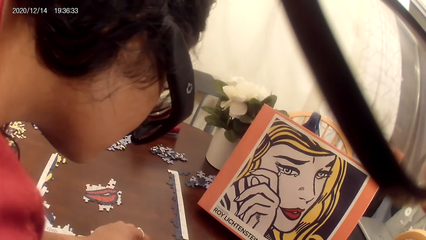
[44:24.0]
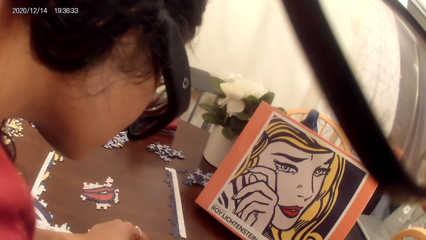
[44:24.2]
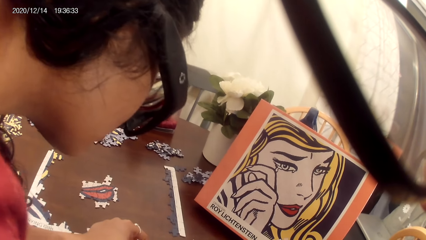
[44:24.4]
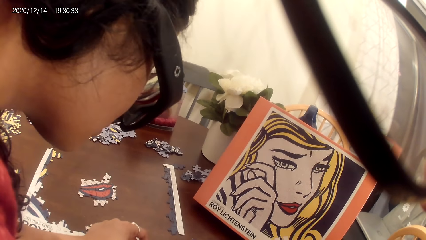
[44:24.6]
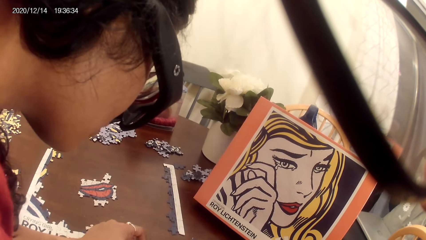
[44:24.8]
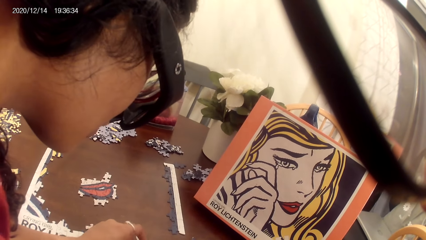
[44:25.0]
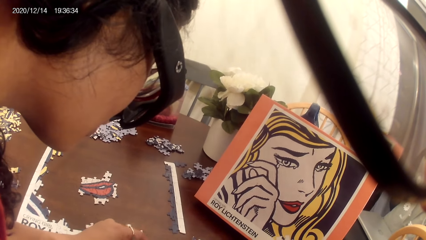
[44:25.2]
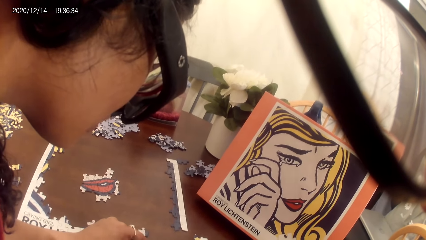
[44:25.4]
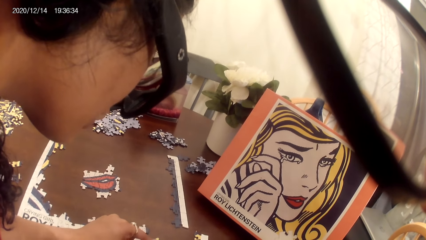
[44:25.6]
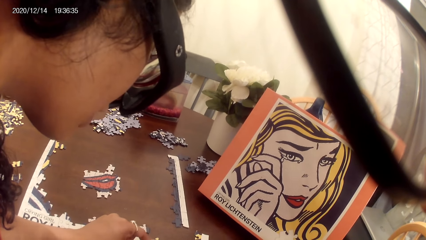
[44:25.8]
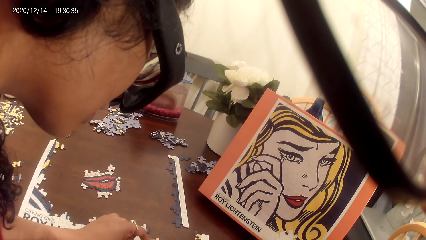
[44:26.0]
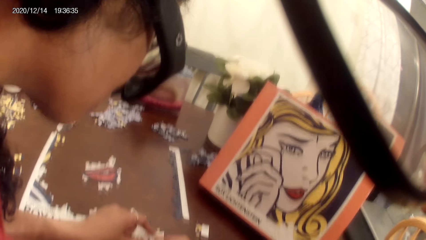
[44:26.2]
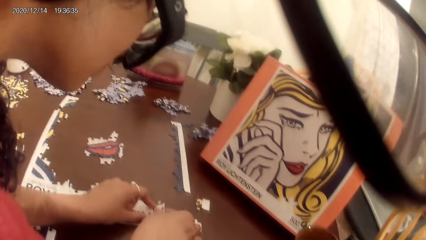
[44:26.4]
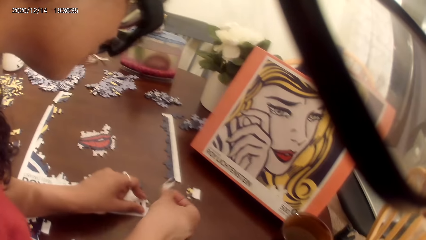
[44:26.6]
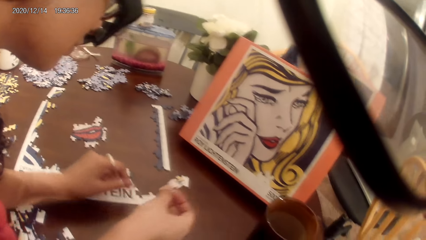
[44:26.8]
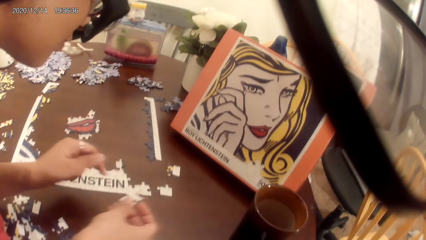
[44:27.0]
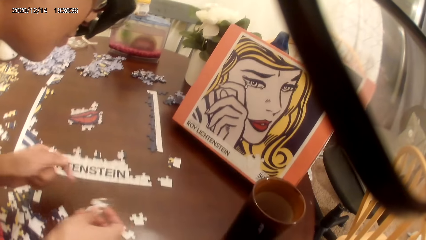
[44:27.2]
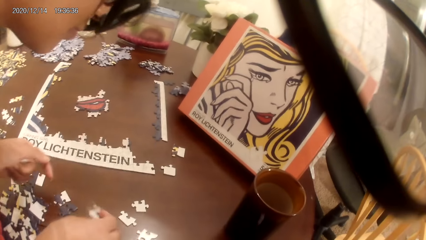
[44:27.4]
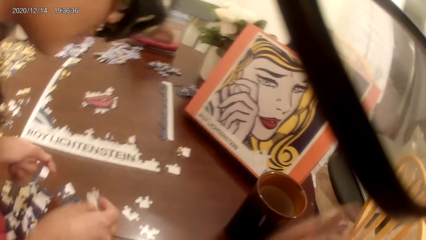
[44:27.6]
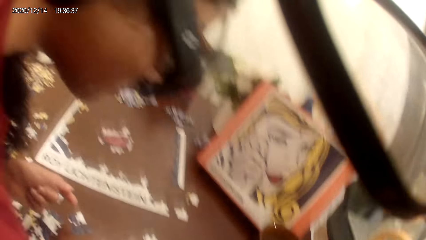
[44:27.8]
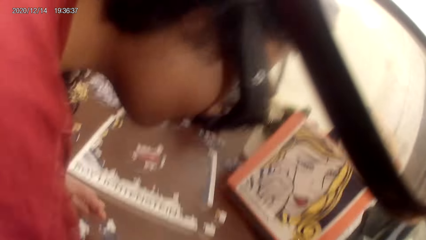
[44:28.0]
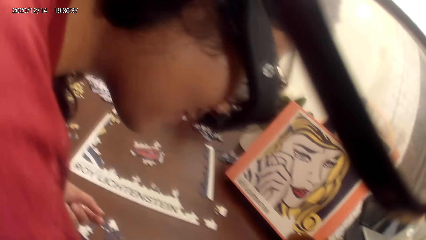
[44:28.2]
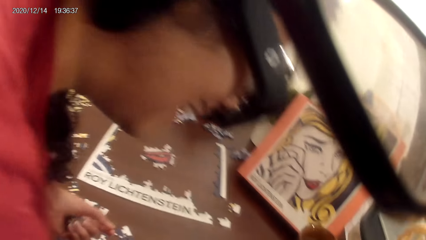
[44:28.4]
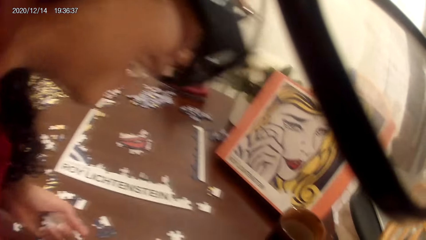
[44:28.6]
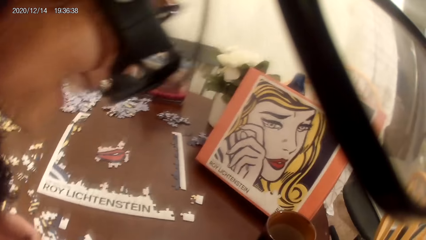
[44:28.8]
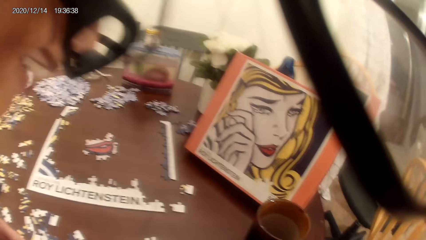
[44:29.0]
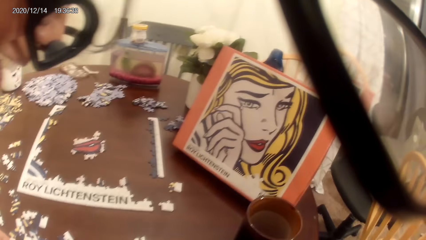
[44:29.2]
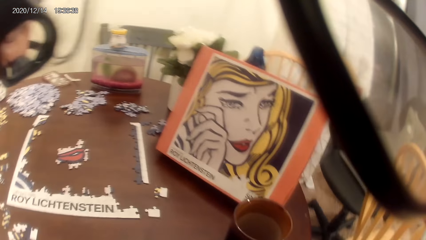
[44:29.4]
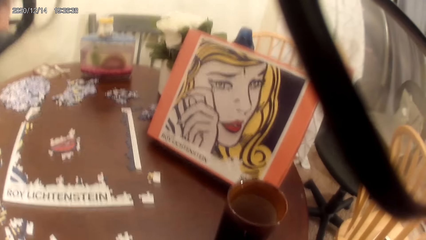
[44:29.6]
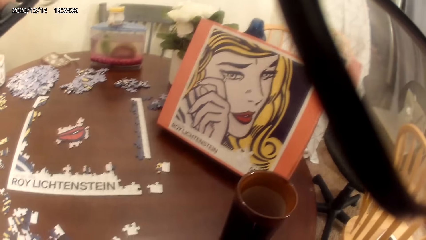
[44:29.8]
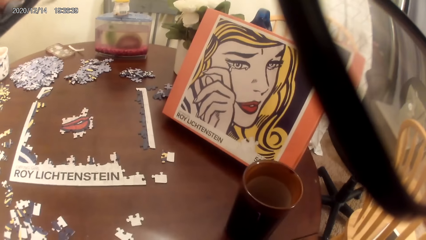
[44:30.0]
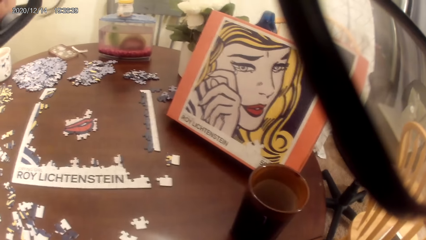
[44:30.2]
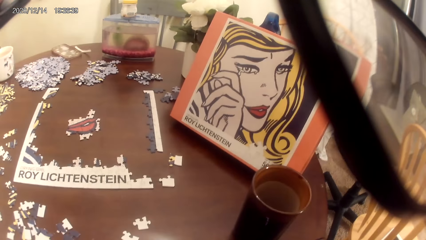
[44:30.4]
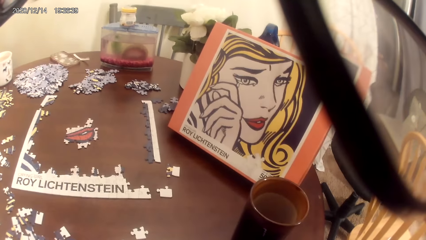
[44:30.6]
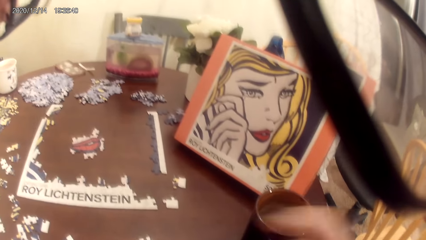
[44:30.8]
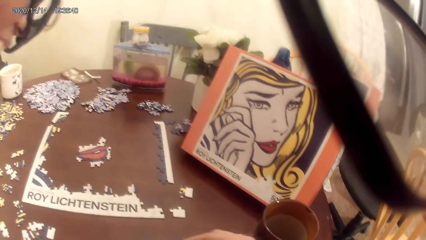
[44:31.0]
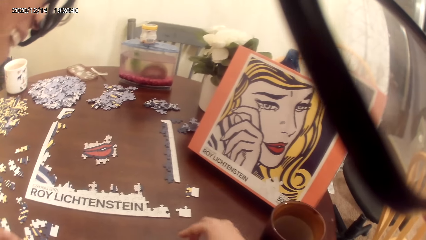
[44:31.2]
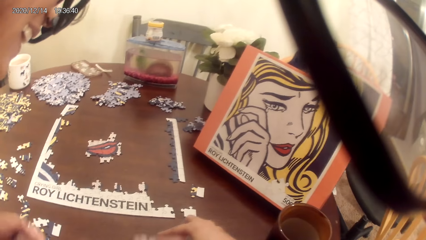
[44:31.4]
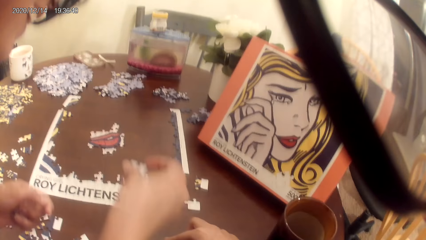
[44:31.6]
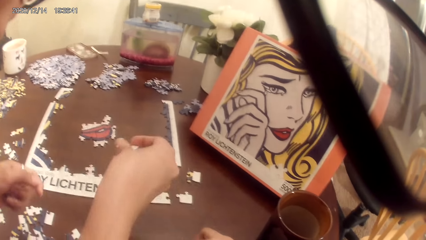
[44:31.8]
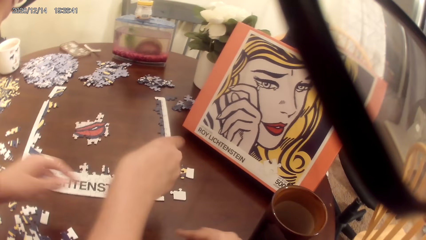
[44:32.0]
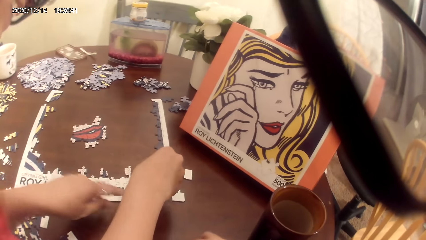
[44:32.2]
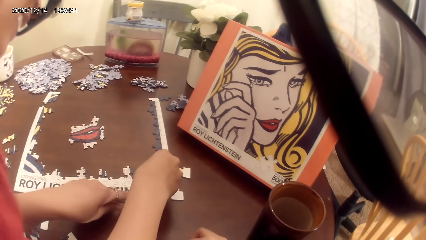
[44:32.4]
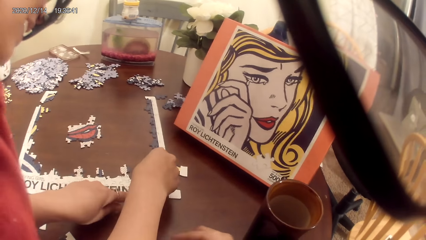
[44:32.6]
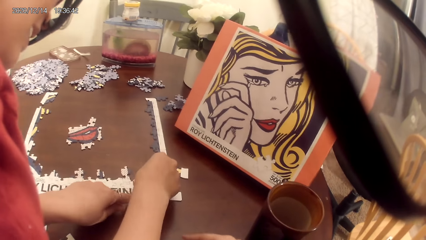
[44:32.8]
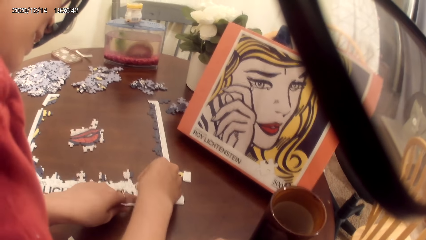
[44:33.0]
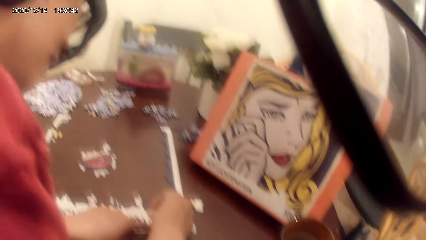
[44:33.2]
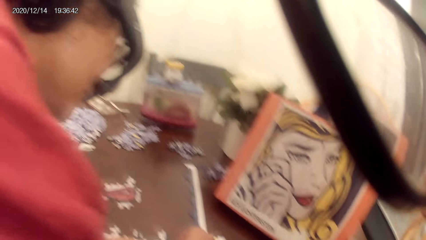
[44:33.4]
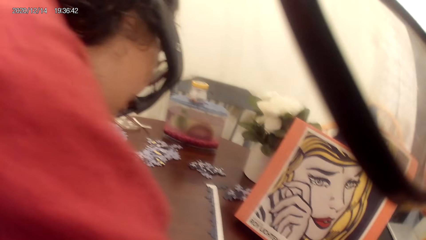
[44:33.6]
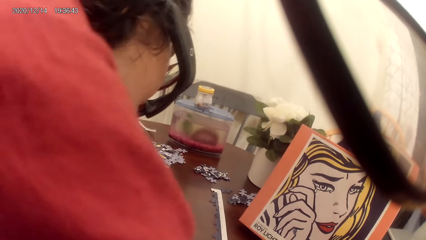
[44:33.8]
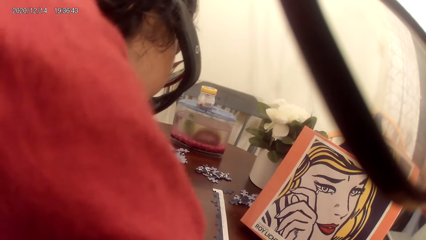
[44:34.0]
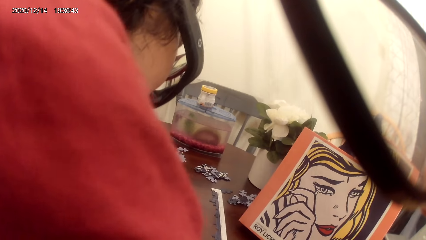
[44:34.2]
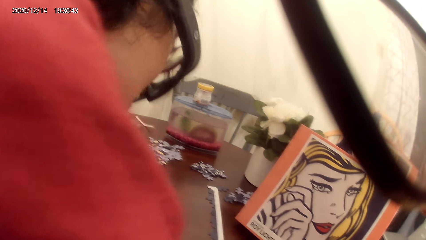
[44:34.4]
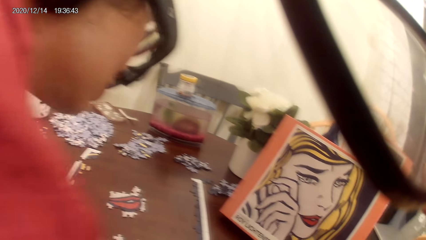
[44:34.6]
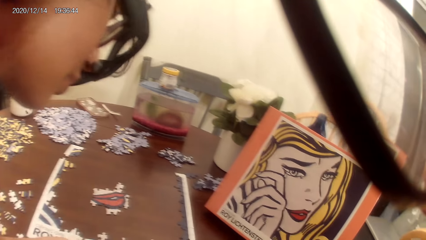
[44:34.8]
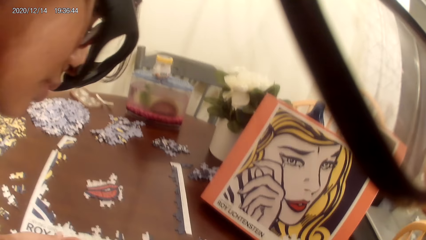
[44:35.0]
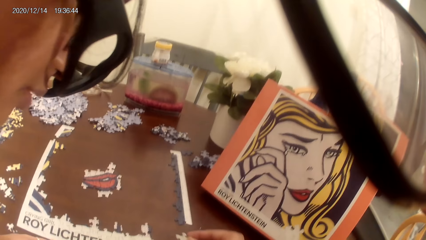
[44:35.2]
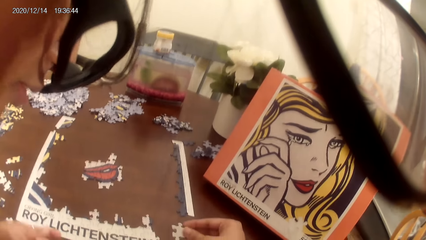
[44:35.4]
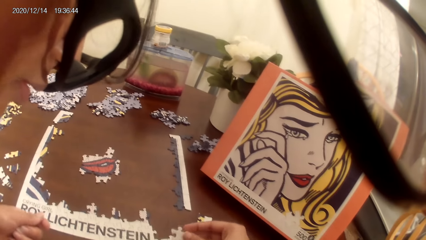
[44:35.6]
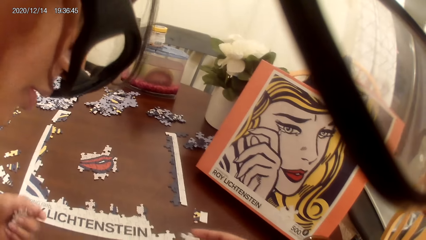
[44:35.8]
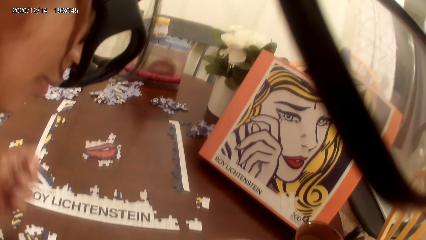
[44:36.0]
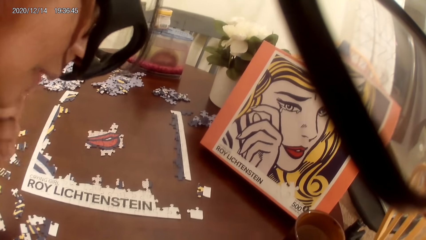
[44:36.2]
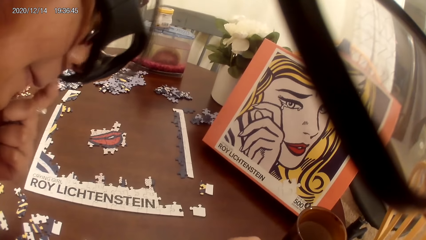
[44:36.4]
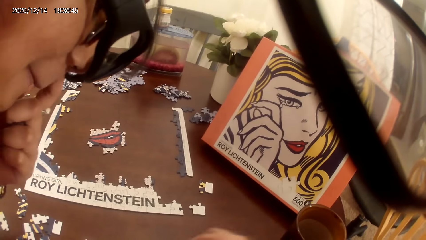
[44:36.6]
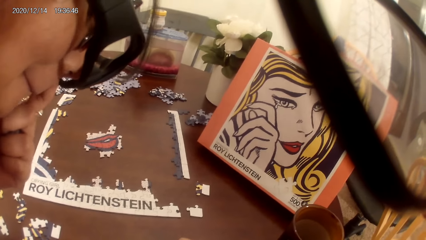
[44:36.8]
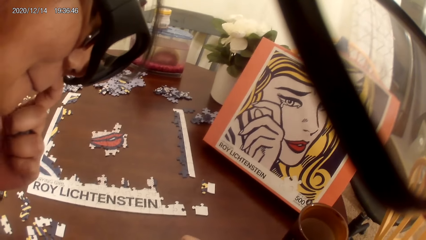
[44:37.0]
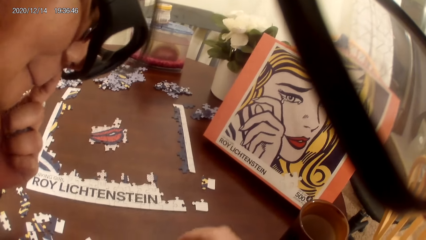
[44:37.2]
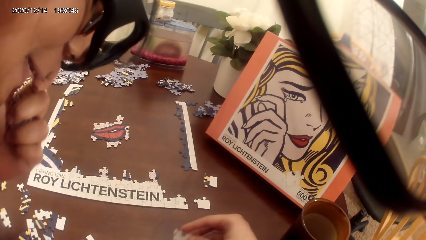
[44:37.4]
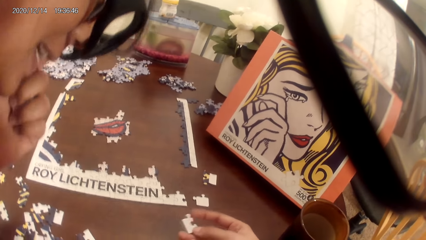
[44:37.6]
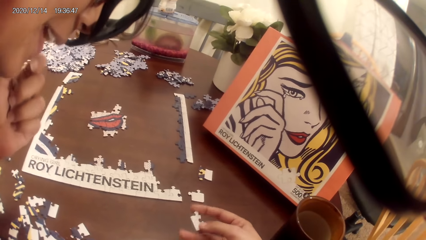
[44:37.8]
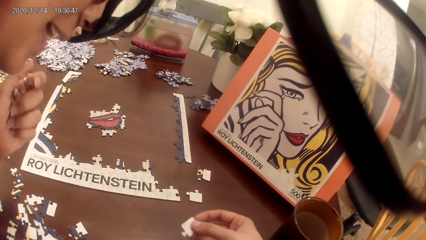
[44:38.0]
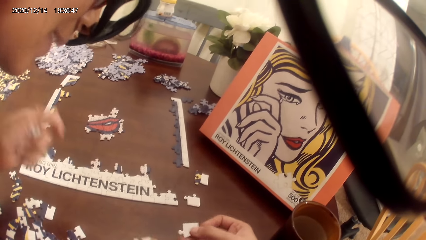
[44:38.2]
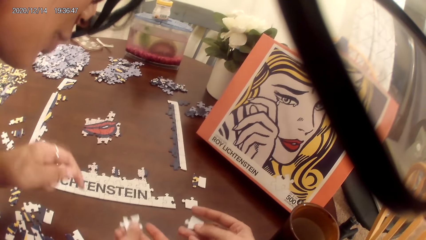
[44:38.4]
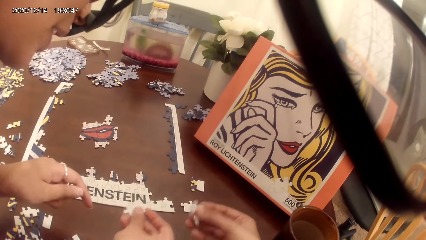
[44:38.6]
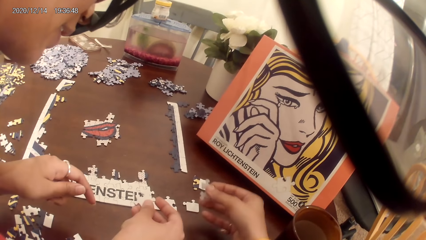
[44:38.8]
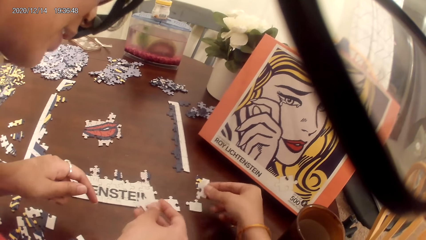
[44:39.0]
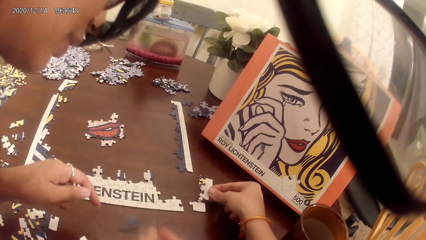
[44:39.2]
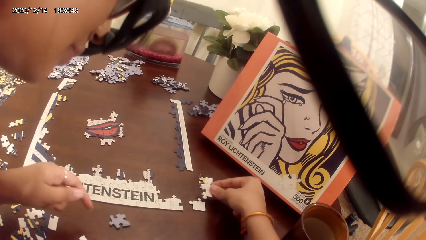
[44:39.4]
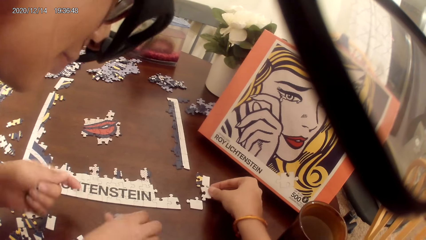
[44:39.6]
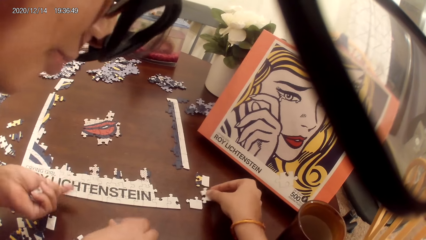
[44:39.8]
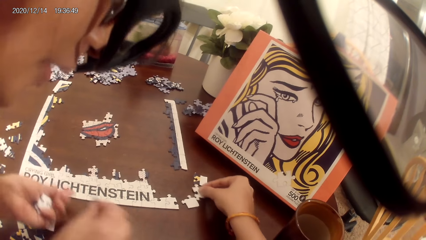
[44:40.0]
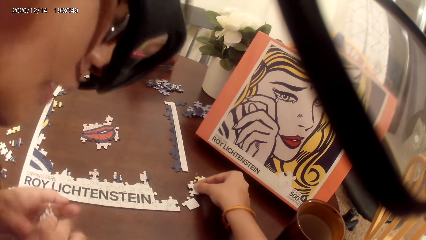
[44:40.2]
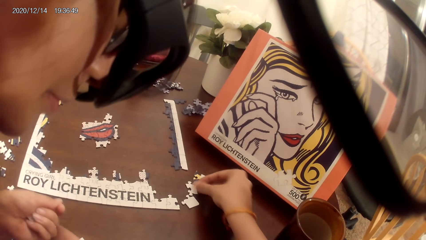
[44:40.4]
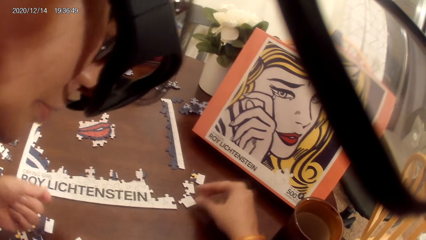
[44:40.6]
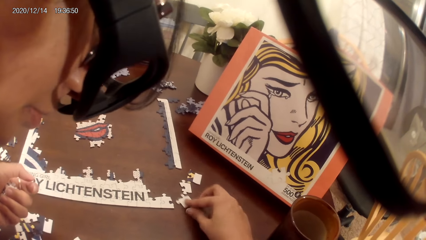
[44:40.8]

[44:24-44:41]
A lady stares at the portrait. The lady plays a puzzle game.
